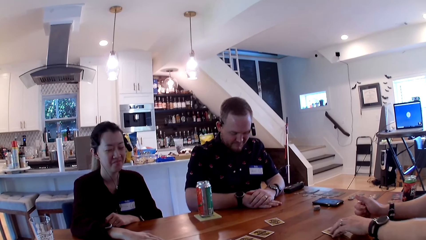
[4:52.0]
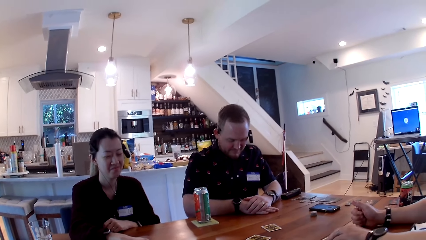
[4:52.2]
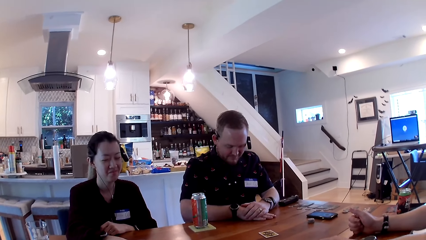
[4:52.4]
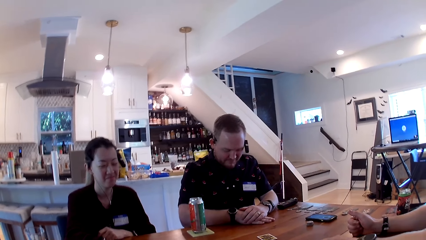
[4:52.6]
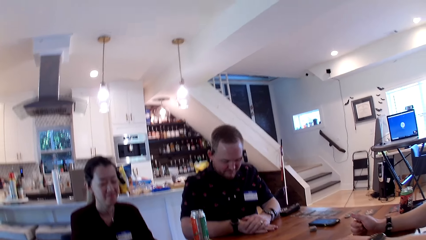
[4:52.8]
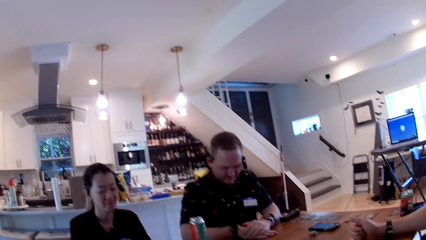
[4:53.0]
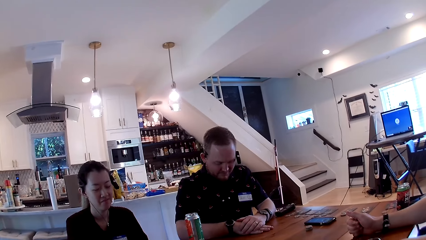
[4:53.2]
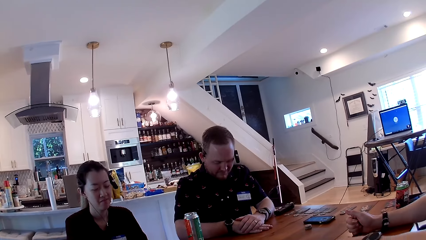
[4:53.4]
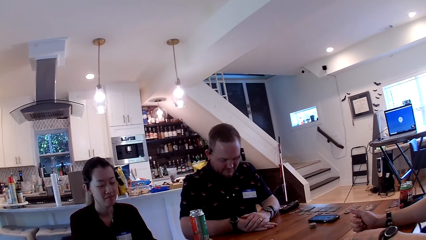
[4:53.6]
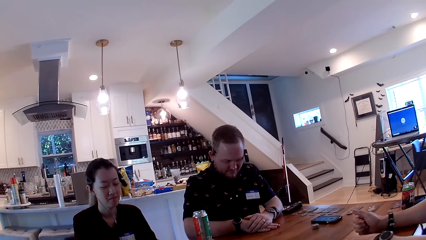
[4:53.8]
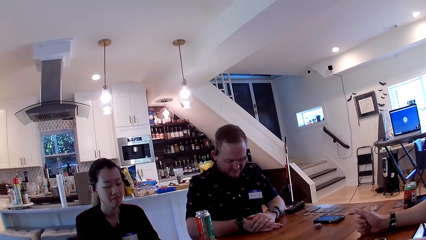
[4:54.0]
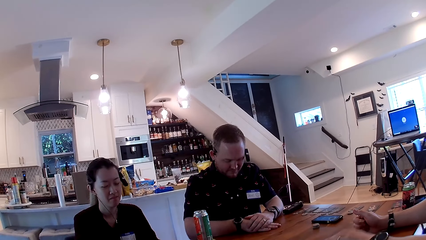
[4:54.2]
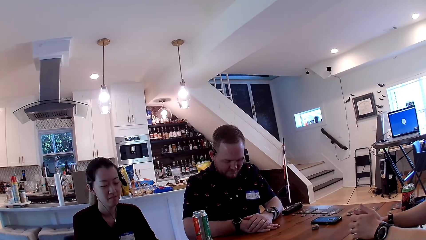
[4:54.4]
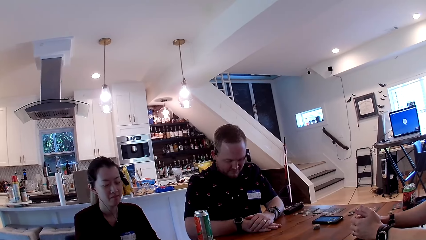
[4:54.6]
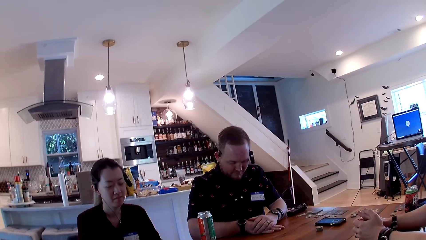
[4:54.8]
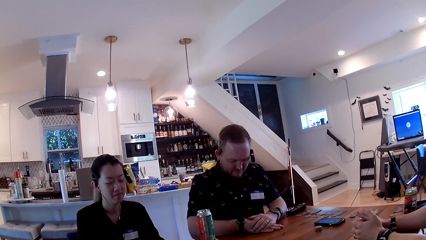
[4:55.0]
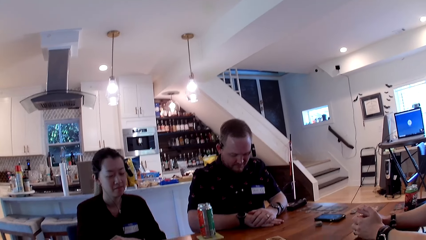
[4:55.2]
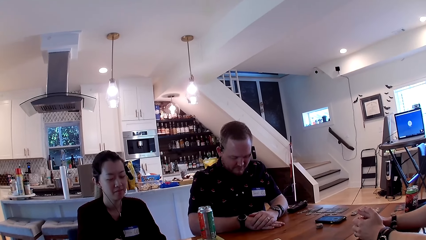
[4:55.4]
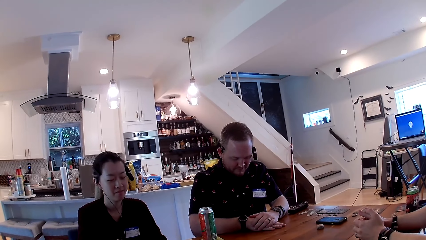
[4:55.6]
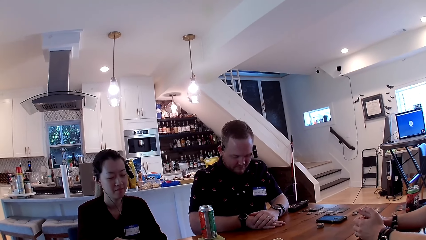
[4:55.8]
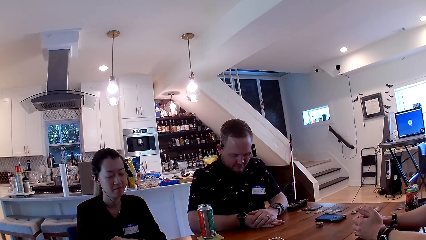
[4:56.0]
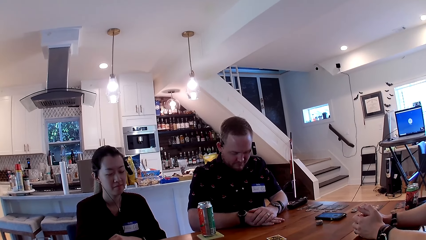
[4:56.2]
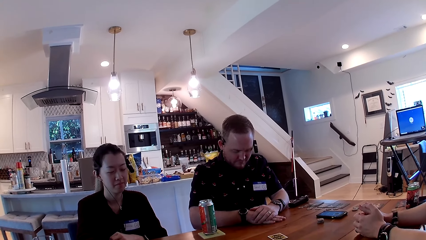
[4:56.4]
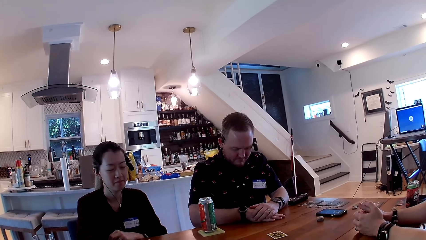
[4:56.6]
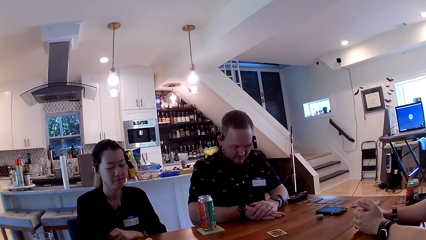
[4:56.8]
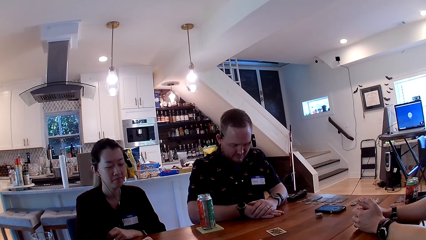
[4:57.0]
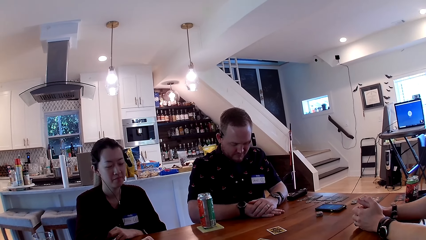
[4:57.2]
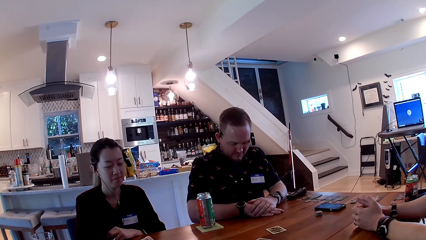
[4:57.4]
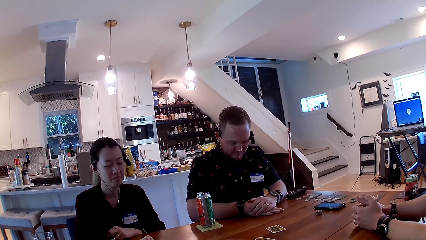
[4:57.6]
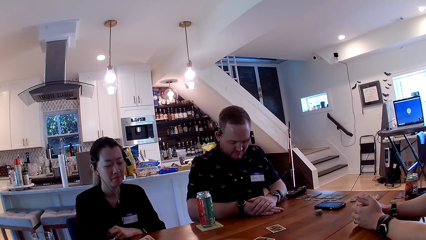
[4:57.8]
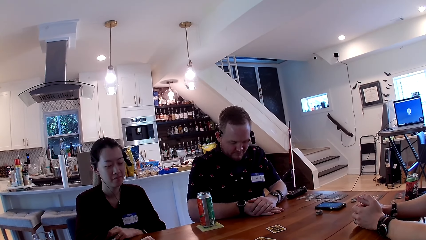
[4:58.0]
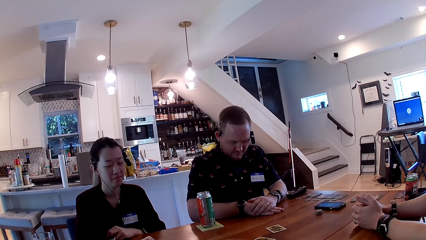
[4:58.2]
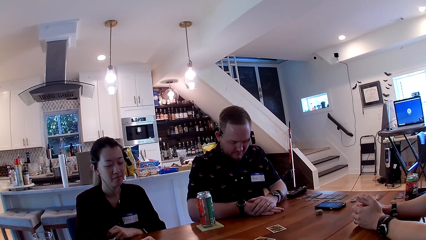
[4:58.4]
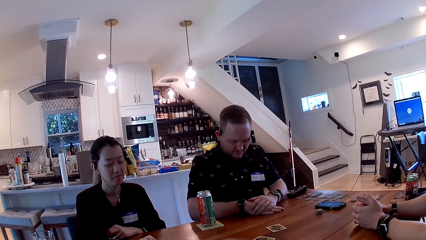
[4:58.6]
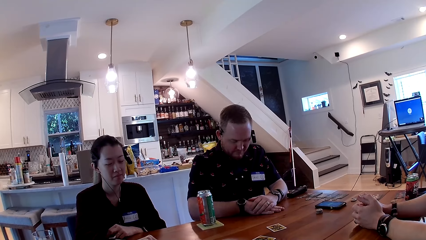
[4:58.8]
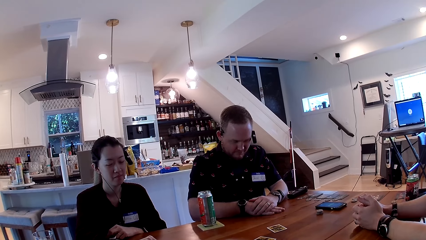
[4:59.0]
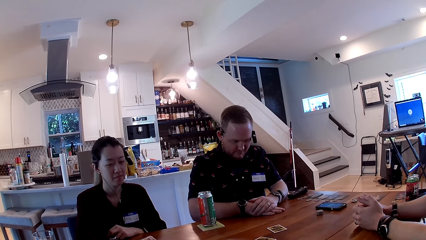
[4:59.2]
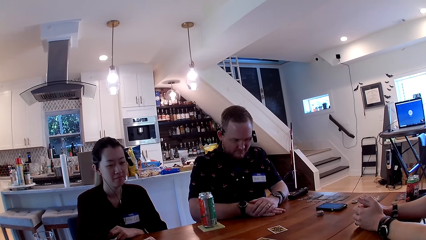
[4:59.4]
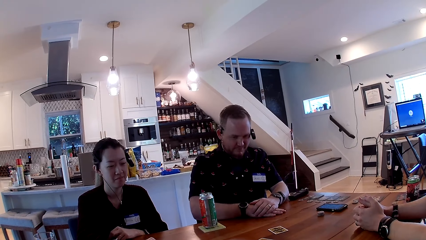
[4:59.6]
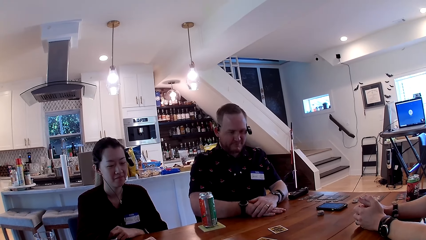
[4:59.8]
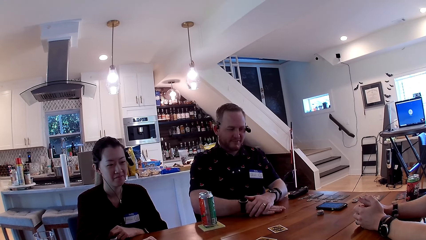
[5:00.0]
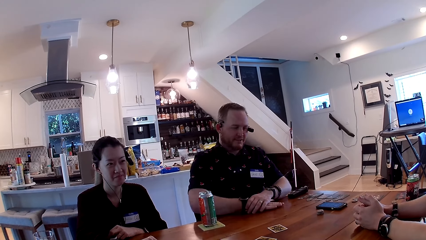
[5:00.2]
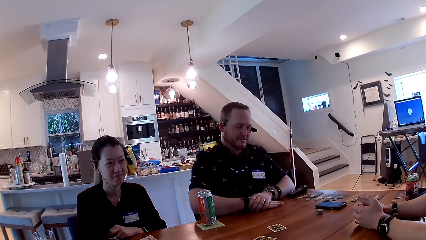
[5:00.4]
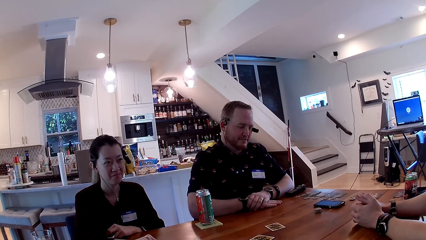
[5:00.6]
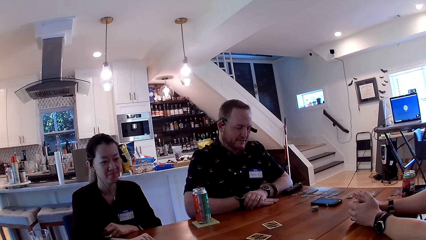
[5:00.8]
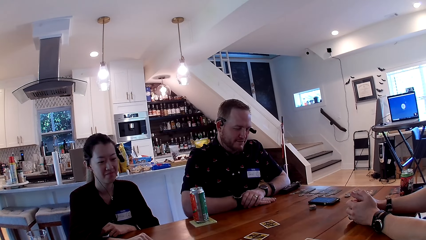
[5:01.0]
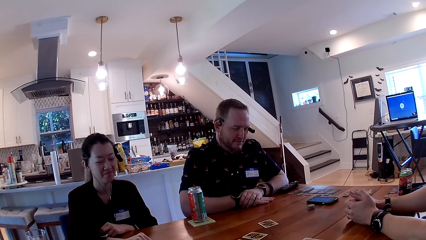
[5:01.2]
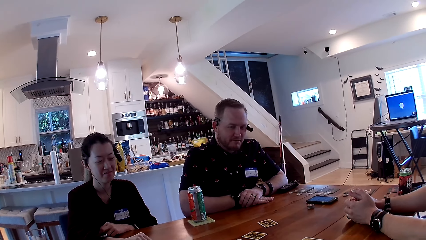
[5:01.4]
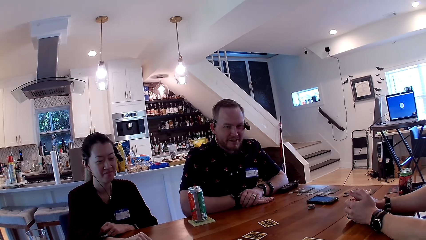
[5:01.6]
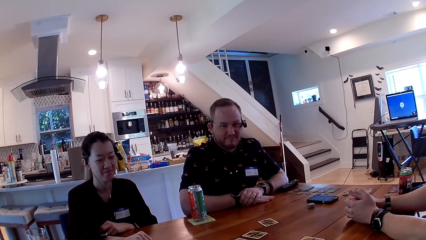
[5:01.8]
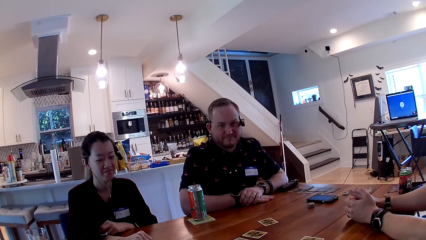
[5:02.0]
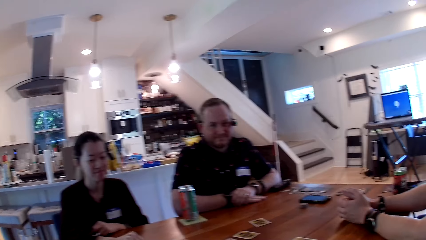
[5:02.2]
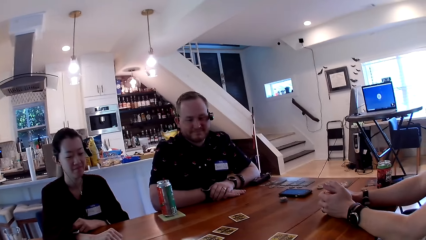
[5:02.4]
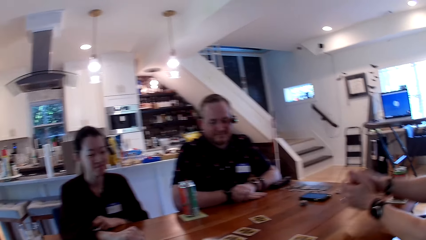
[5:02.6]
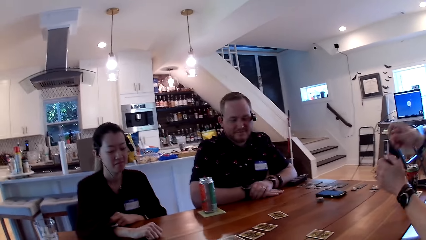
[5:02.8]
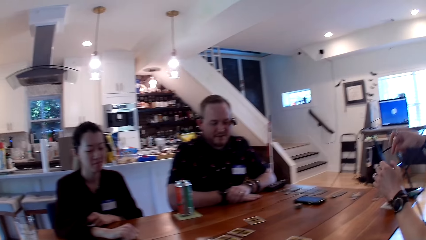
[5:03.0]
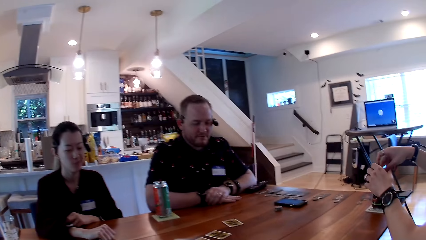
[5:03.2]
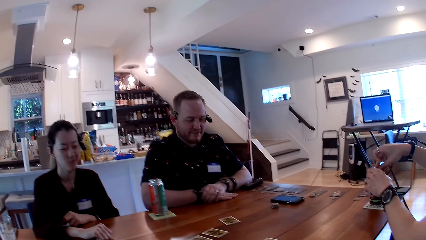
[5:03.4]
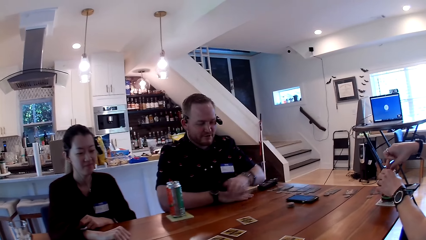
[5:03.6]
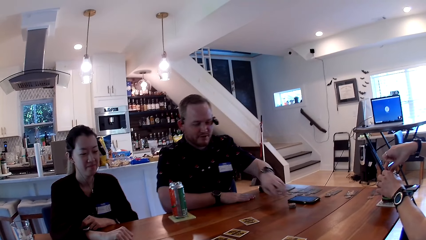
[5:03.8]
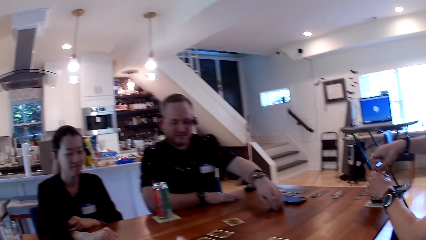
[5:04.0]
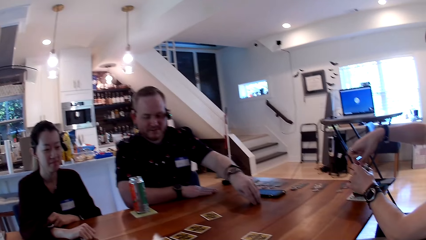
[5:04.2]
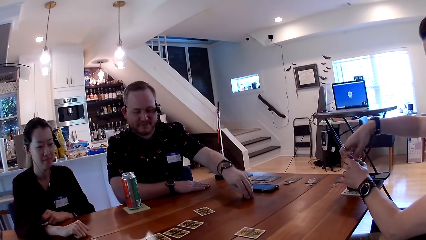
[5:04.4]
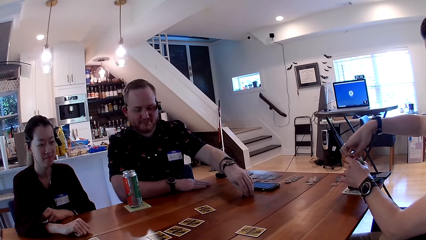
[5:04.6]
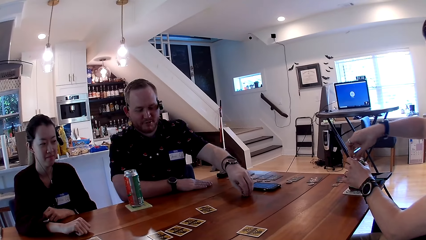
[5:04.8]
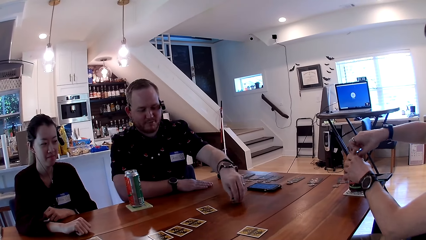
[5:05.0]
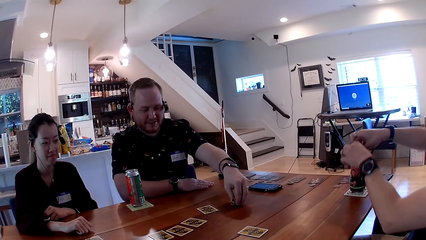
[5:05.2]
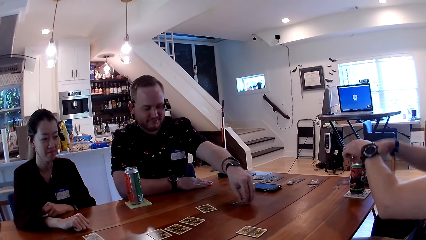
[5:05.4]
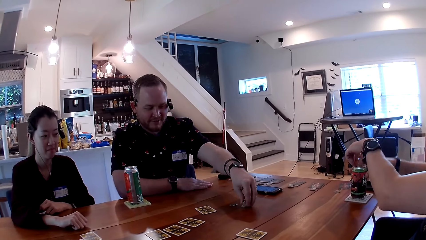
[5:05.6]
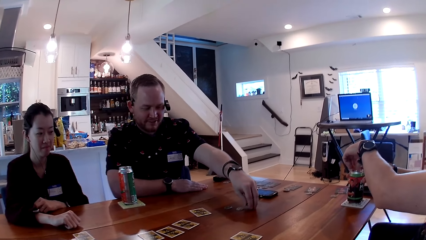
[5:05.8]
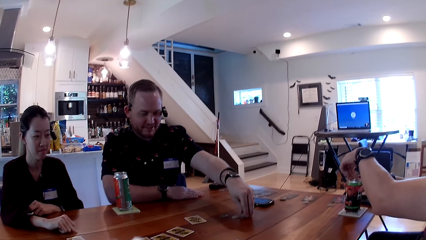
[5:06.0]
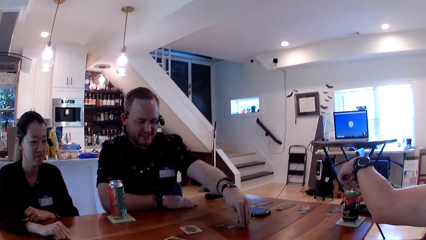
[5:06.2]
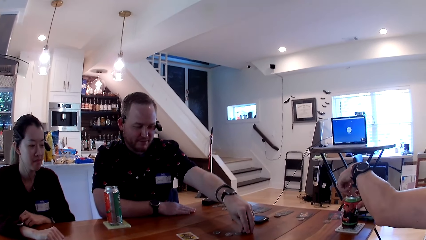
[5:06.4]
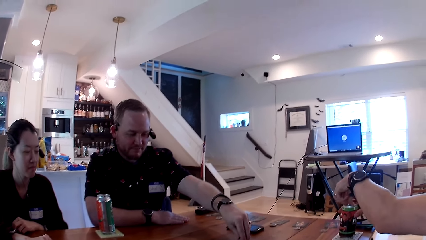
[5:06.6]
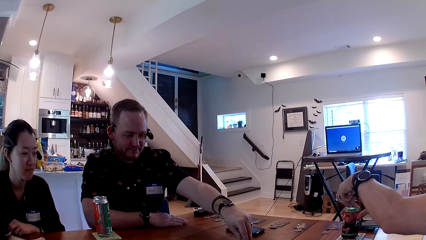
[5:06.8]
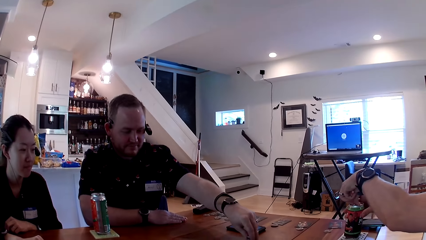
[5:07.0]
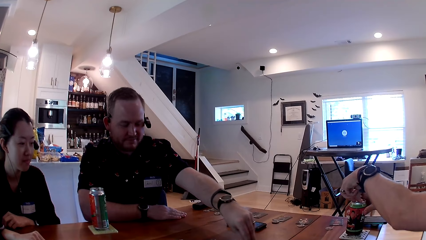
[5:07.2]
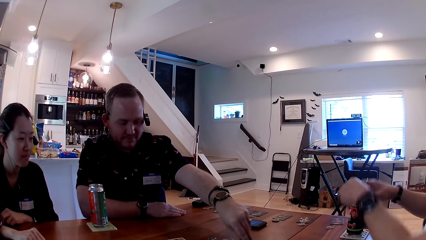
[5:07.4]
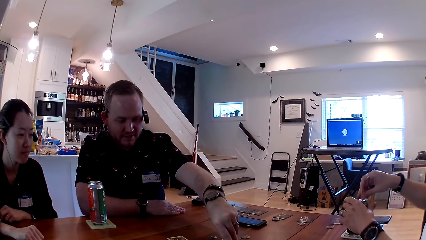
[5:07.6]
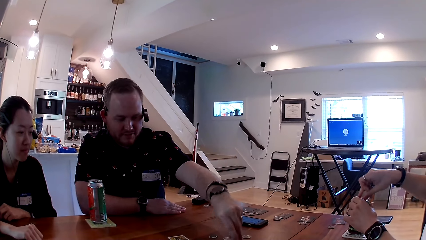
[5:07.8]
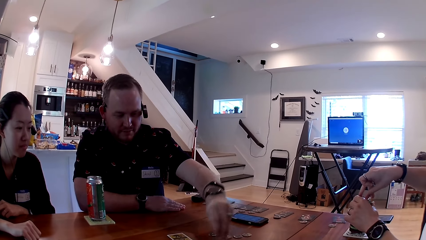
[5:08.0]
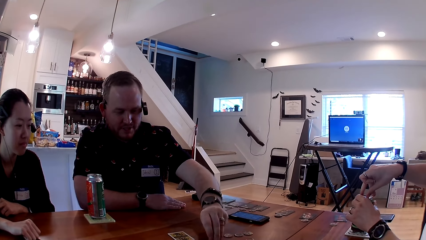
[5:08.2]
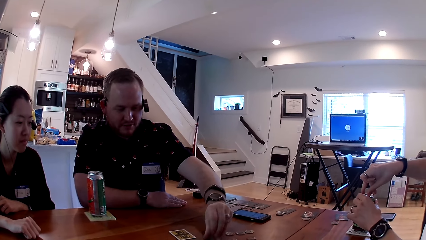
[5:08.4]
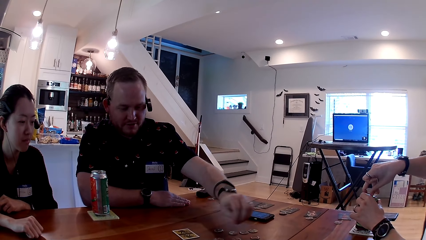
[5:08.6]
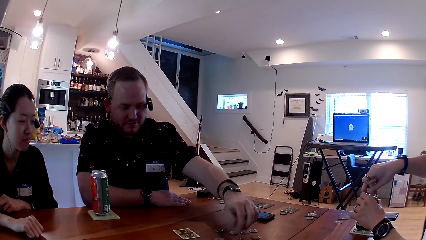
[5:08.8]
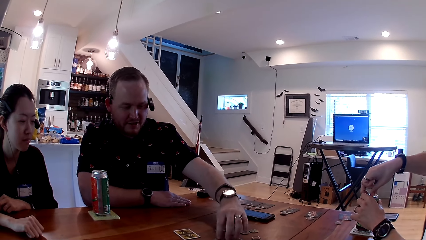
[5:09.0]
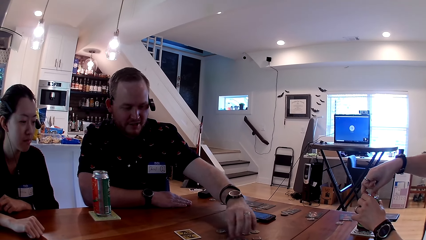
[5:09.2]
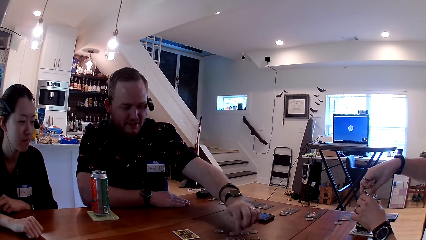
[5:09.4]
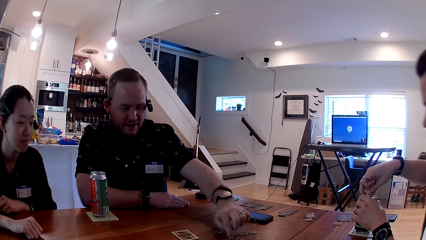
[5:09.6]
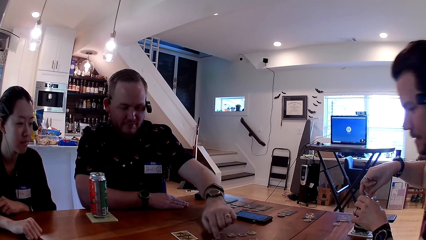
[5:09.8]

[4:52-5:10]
A man converses with another man, a woman and the camera wearer at the table. The first man opens a can drink on the table with his hand. The other man arranges some tokens on the table with his left hand.
